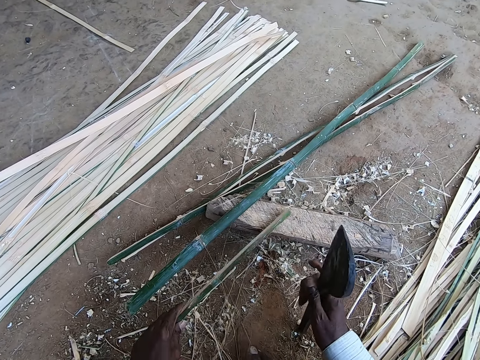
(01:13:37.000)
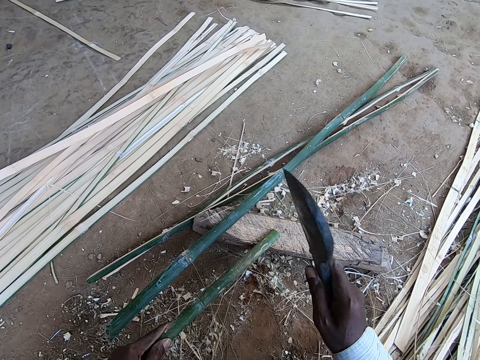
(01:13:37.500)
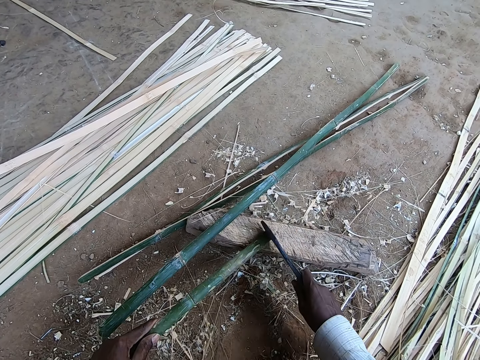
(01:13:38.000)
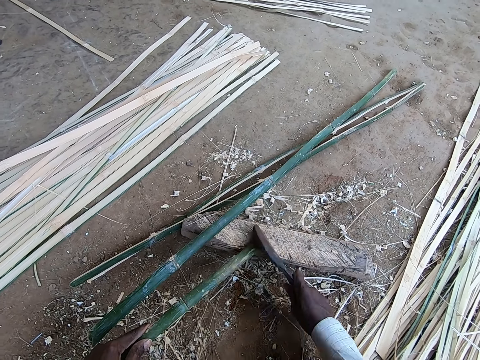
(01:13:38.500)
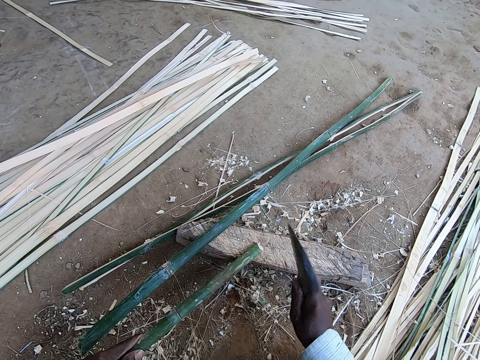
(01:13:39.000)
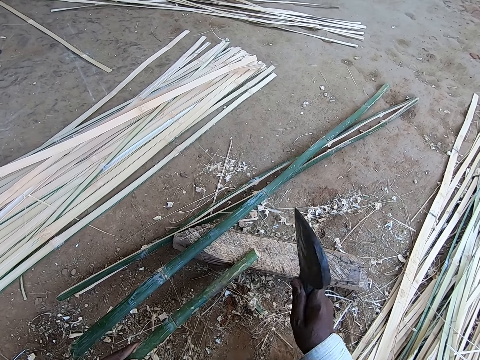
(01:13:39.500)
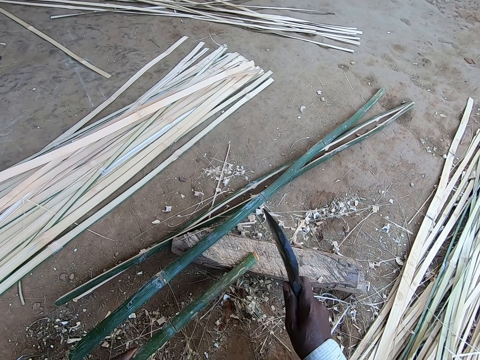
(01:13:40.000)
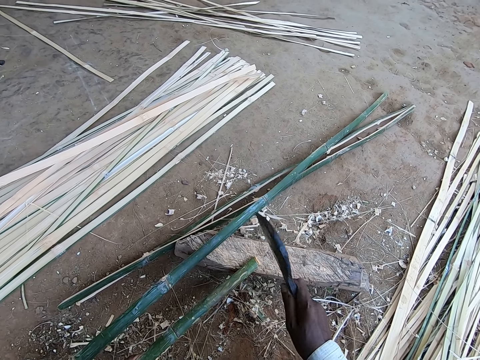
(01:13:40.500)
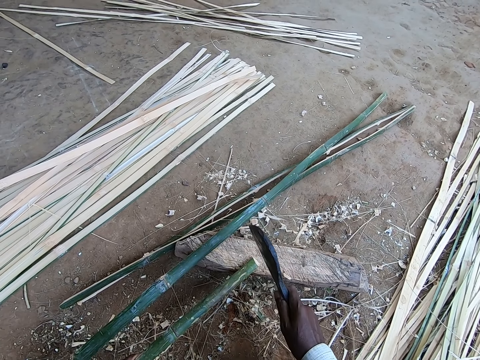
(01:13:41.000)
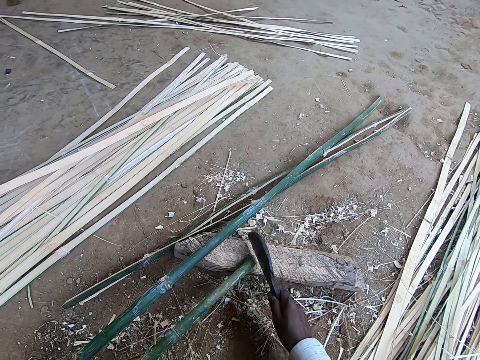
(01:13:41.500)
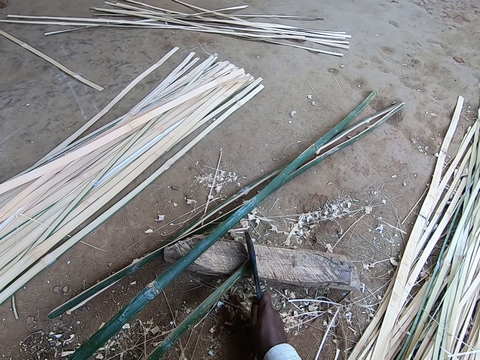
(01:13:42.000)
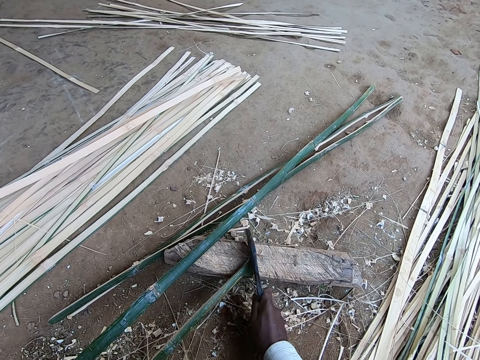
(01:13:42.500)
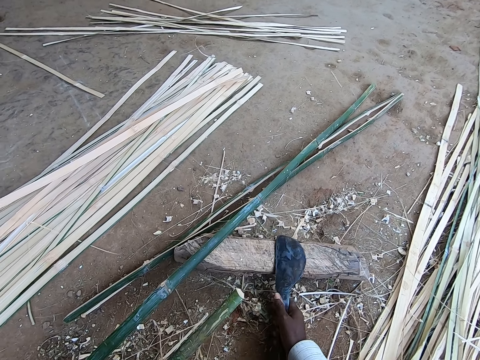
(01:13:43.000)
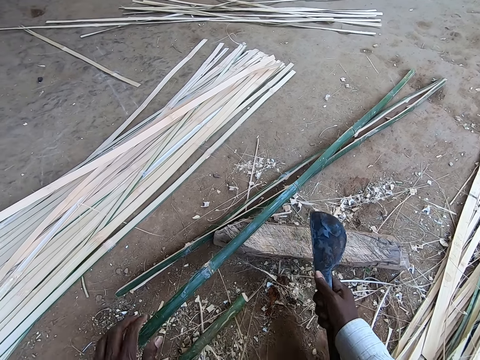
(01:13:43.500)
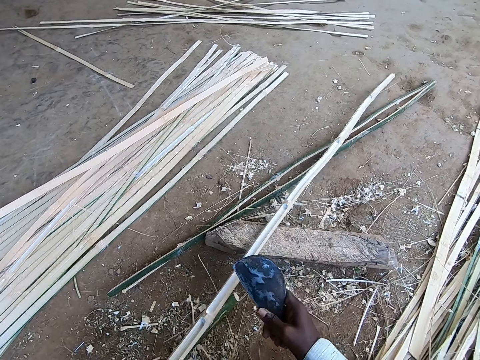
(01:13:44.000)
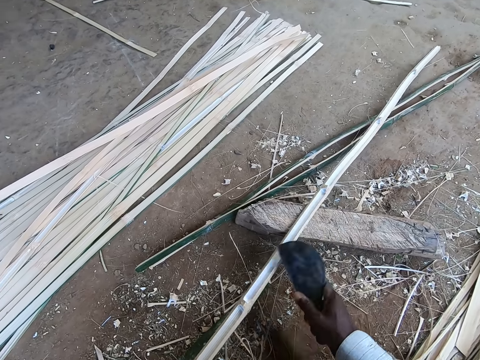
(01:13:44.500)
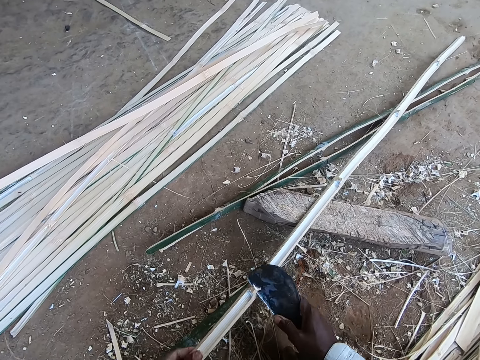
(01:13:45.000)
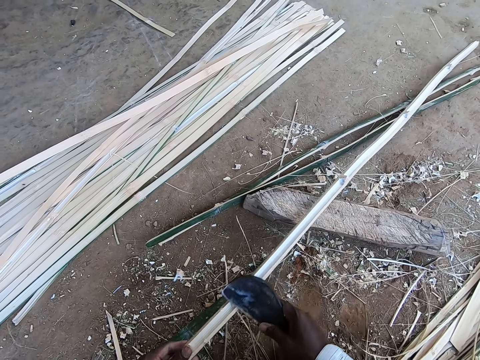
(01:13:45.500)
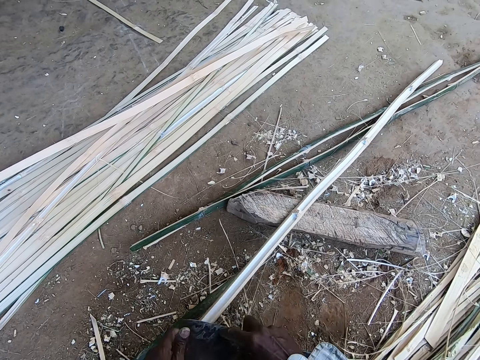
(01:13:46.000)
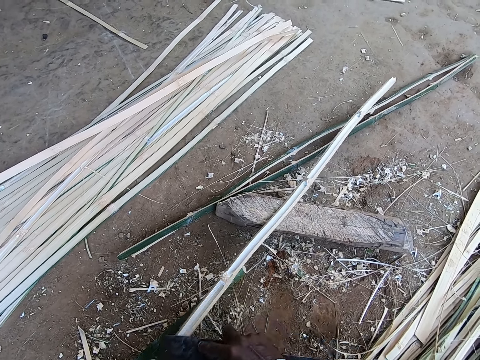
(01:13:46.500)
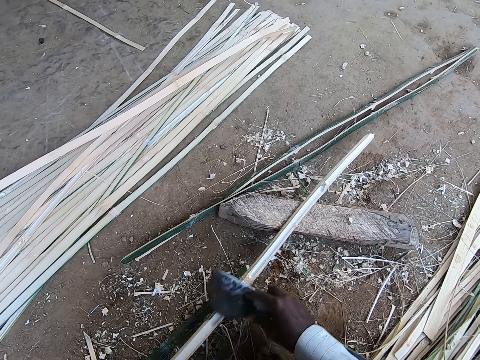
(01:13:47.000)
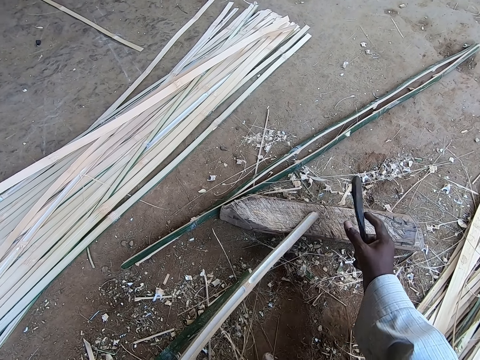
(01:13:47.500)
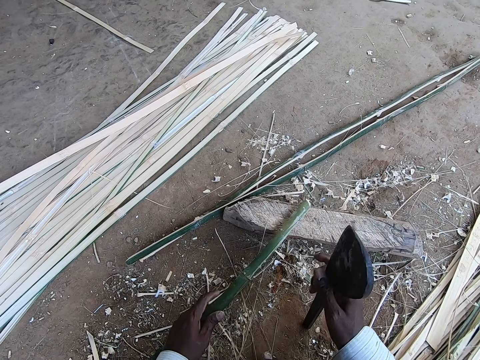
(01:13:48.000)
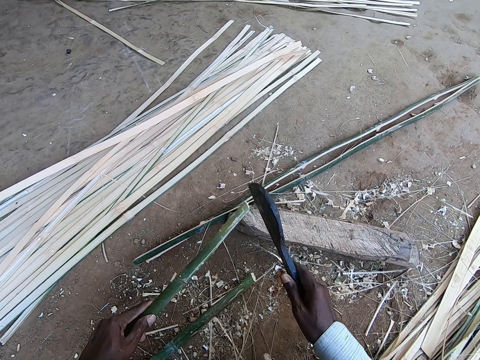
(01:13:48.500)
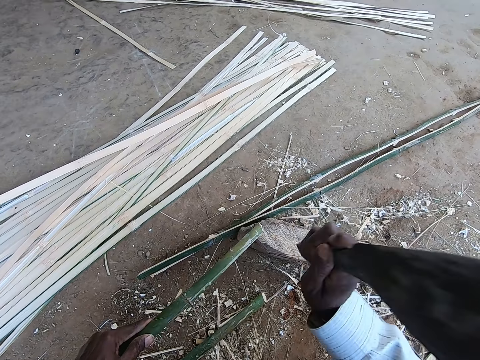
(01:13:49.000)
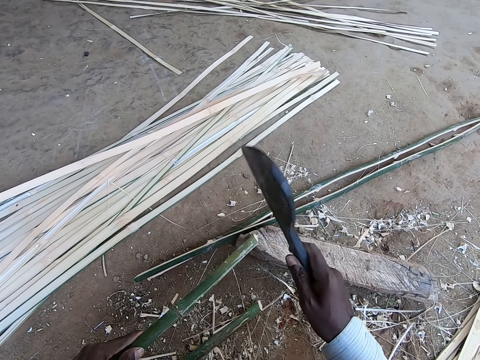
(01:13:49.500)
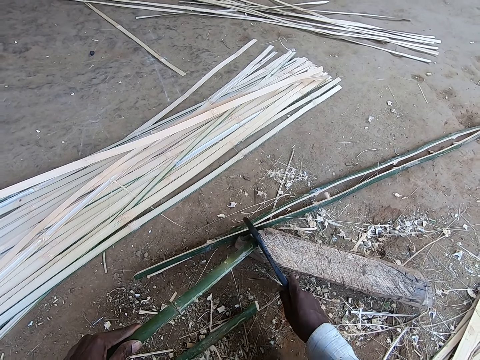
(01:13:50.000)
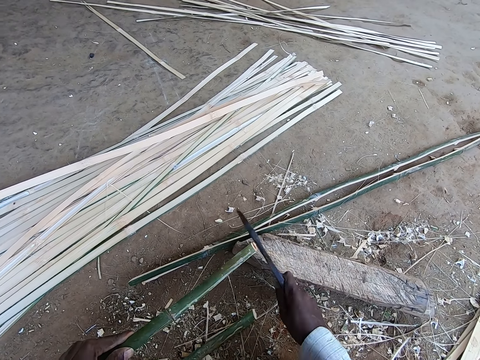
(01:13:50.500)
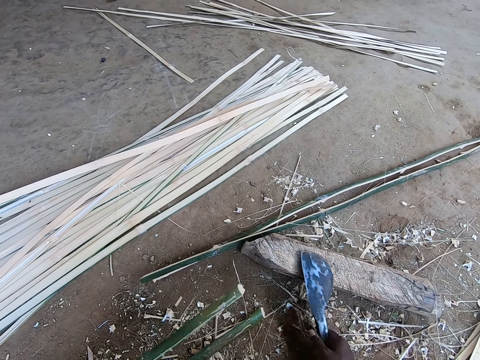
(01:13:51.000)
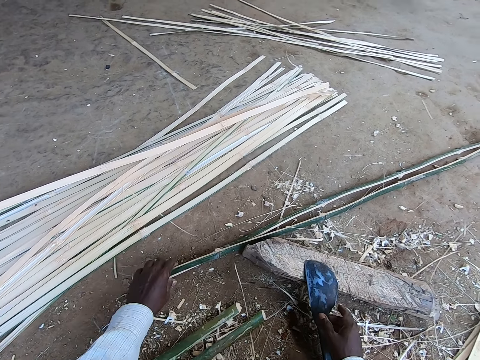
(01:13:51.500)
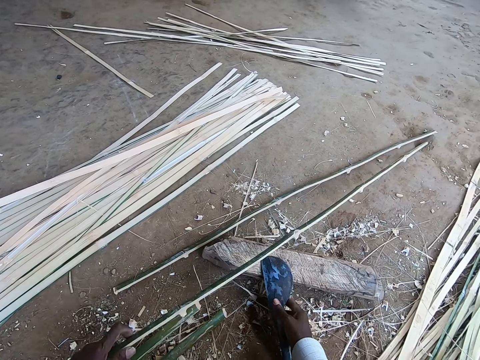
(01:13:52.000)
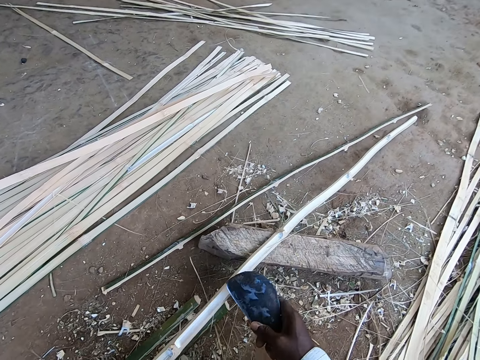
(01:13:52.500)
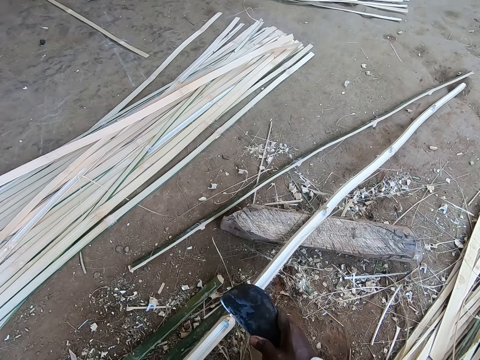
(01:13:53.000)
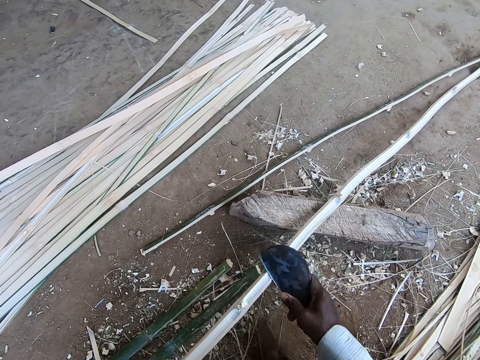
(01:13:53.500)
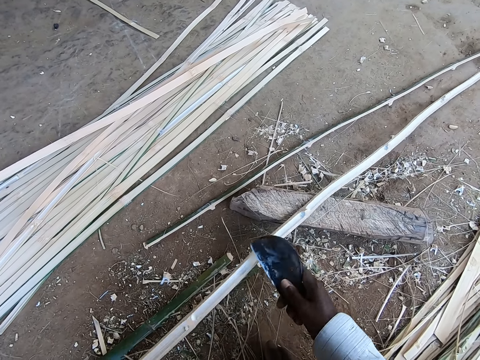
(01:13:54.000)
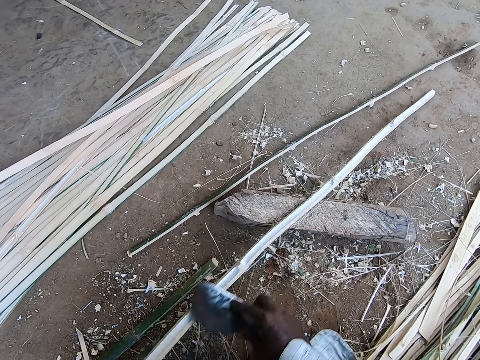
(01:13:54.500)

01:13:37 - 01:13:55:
The camera wearer trims the bamboo strip with the knife in his right hand. He cuts the bamboo stick with the blade. He drops the bamboo strip on the ground with his left hand. He holds the bamboo strip on the plank with his left hand. He slices the bamboo strip with the knife in his right hand. He peels the bamboo stick. He peels the bamboo stick again. He trims the bamboo strip with the knife in his right hand. He cuts the bamboo stick with the blade. He drops the knife on the plank with his right hand. He drops the bamboo strip on the ground with his left hand. He moves the bamboo strip from the ground to the plank with his left hand. He picks up the knife from the plank with his right hand. He slices the bamboo strip with the knife in his right hand.

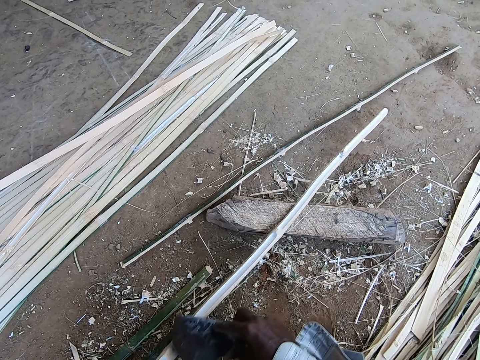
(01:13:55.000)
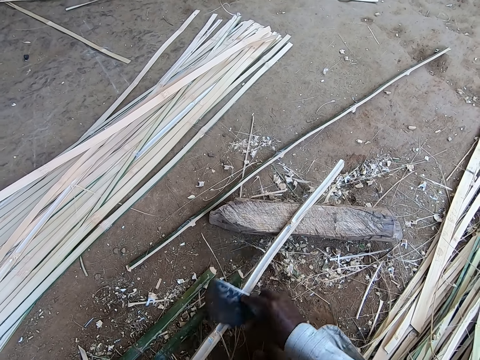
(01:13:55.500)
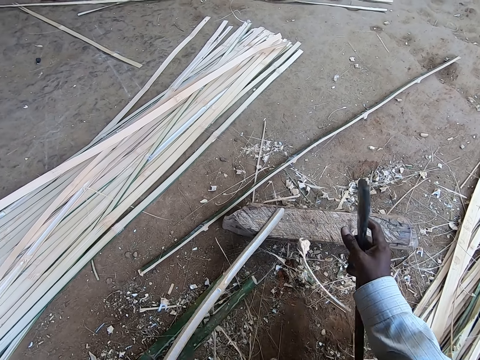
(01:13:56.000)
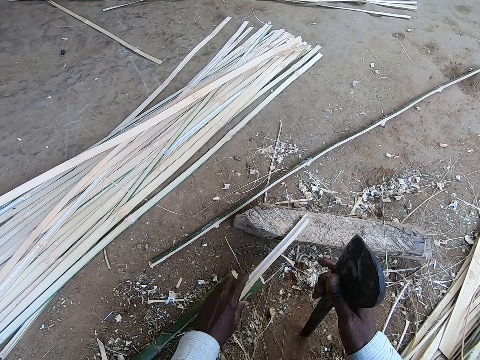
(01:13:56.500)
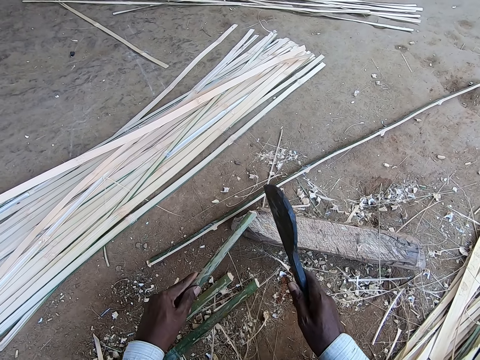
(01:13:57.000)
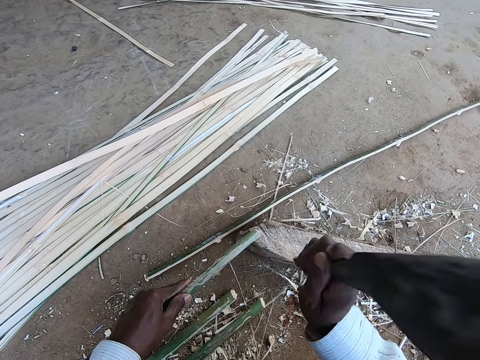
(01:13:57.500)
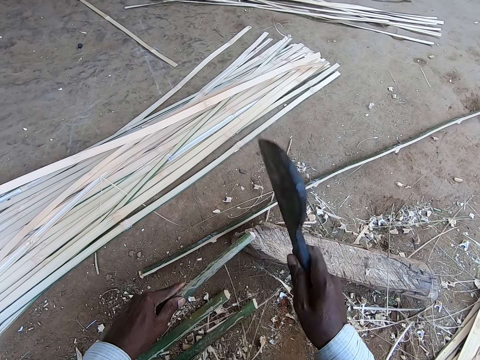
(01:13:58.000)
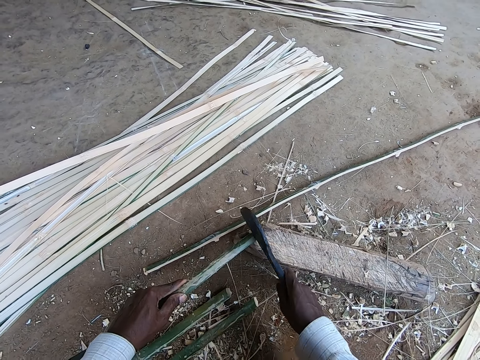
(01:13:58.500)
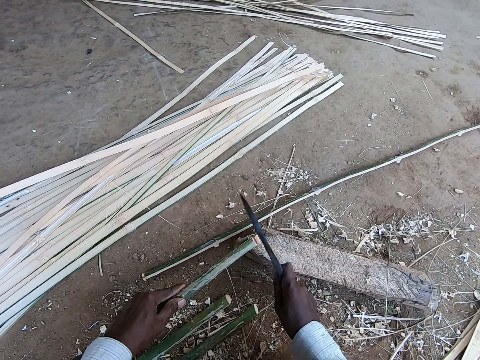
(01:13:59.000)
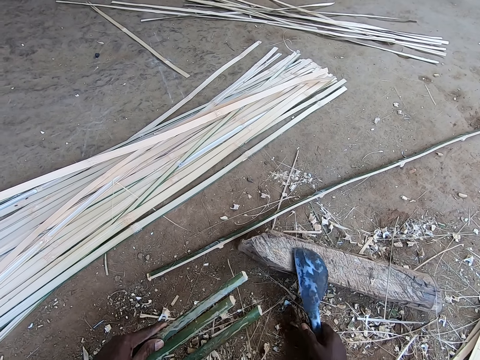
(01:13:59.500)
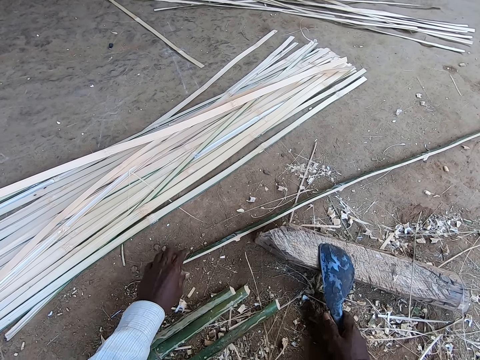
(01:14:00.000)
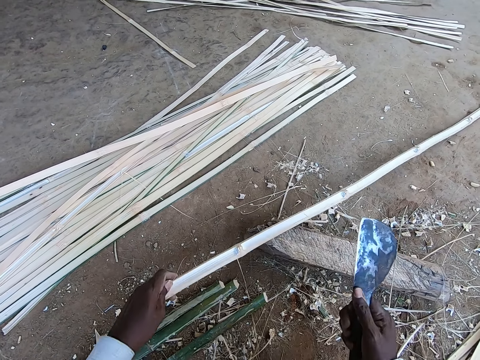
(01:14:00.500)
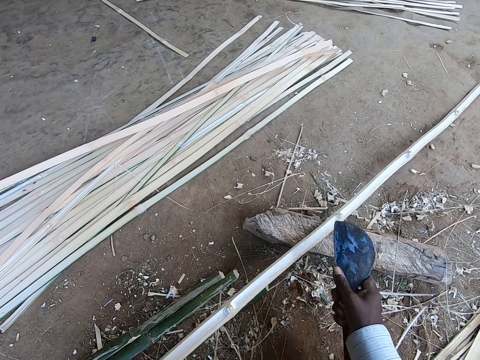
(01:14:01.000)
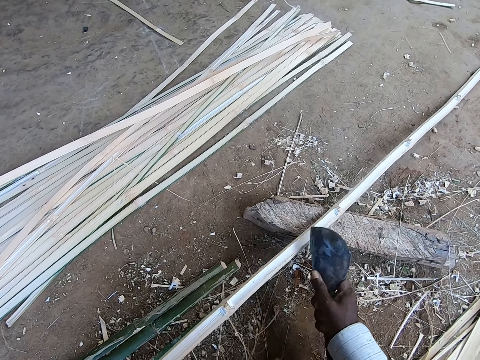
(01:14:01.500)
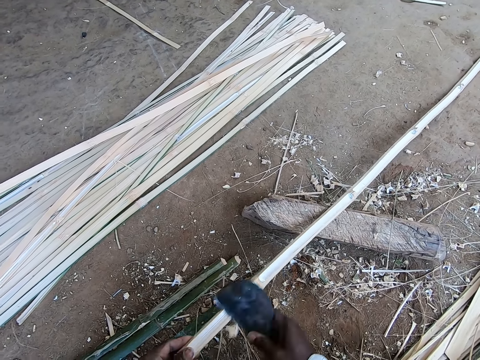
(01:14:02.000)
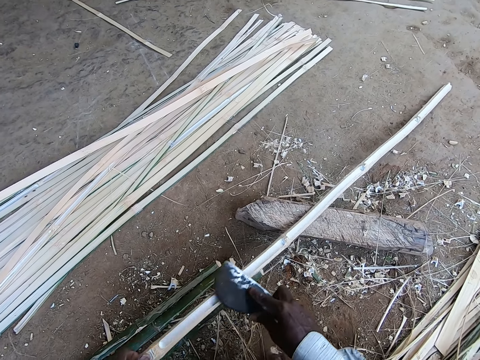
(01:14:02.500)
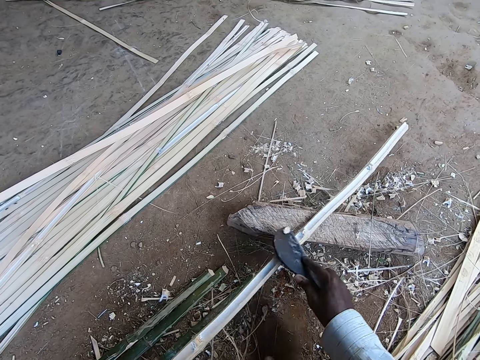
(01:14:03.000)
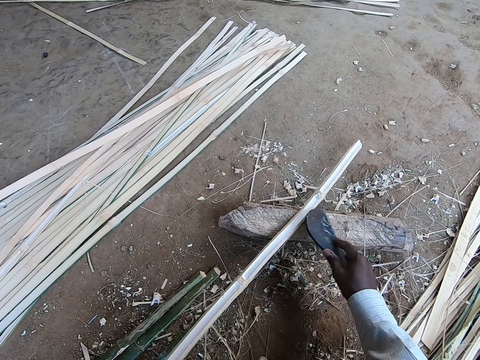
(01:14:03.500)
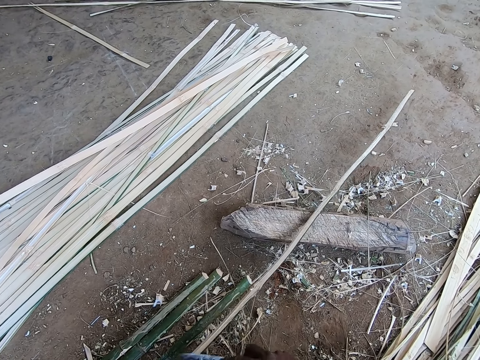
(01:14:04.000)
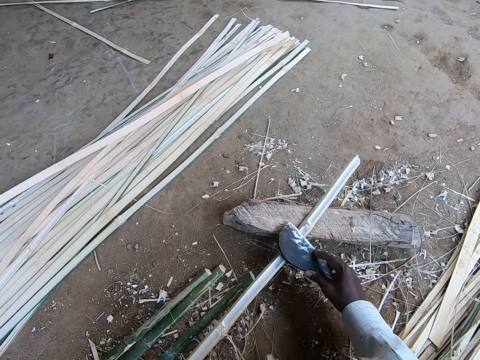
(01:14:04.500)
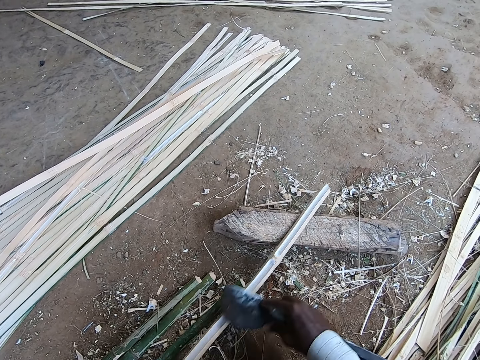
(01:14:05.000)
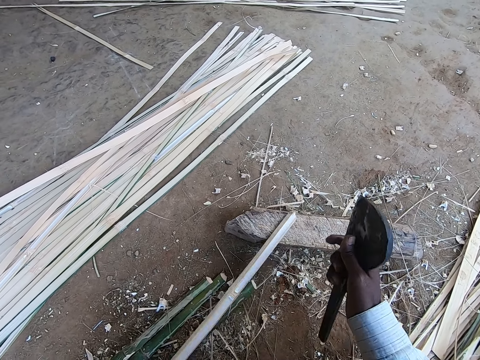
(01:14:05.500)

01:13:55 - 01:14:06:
The camera wearer trims the bamboo strip with the knife in his right hand. He cuts the bamboo stick with the blade. He drops the bamboo strip on the ground with his left hand. He moves the bamboo strip from the ground to the plank with his left hand. He slices the bamboo strip with the knife in his right hand.
